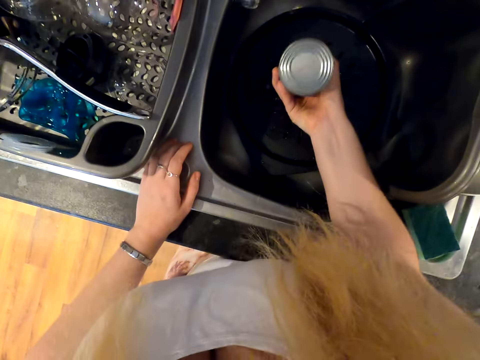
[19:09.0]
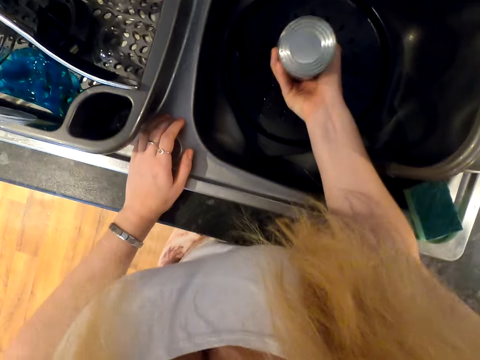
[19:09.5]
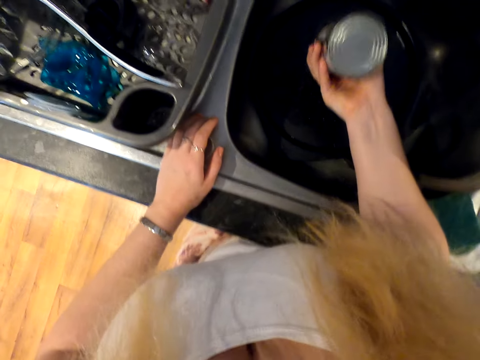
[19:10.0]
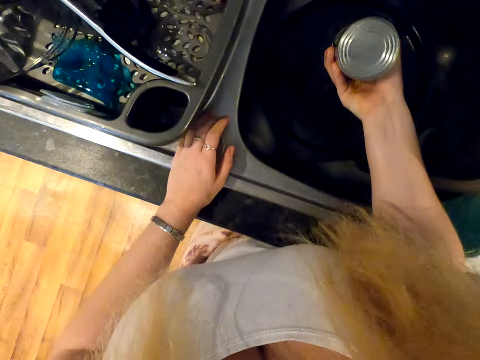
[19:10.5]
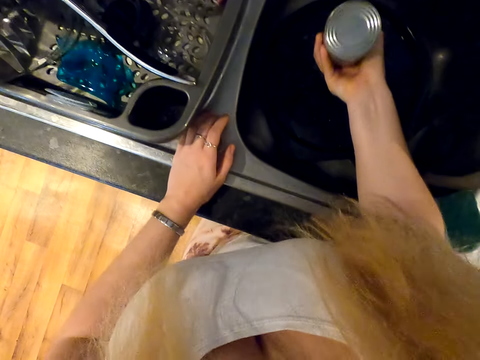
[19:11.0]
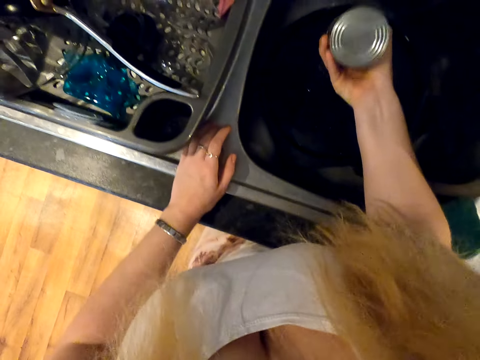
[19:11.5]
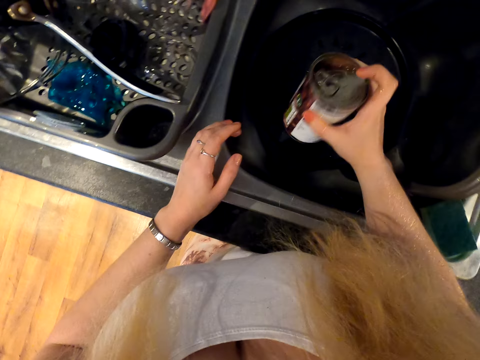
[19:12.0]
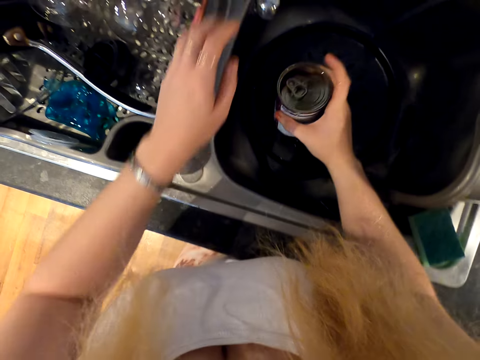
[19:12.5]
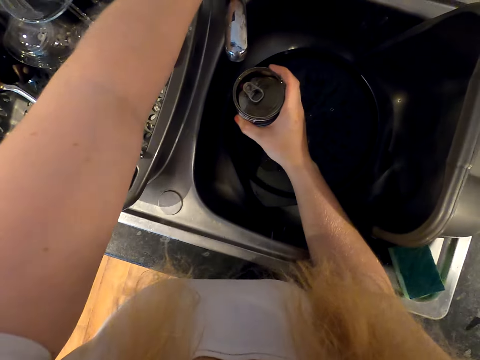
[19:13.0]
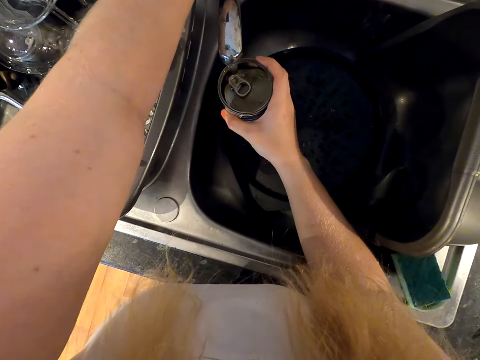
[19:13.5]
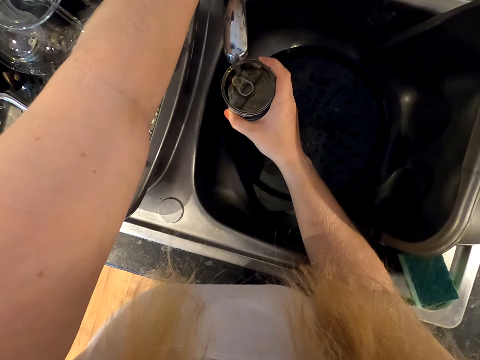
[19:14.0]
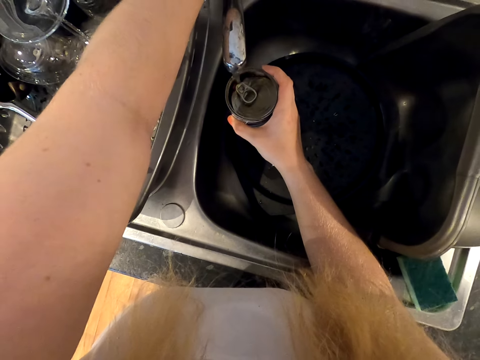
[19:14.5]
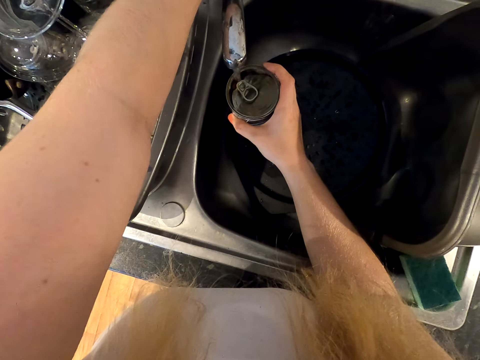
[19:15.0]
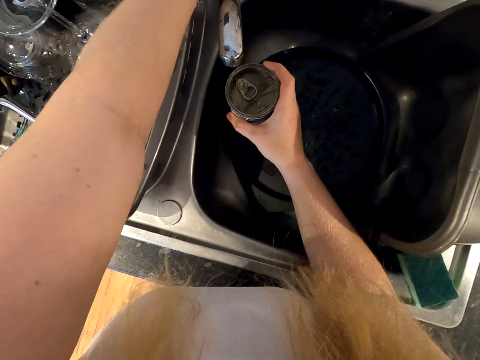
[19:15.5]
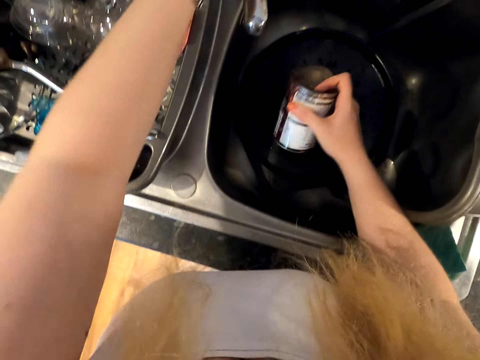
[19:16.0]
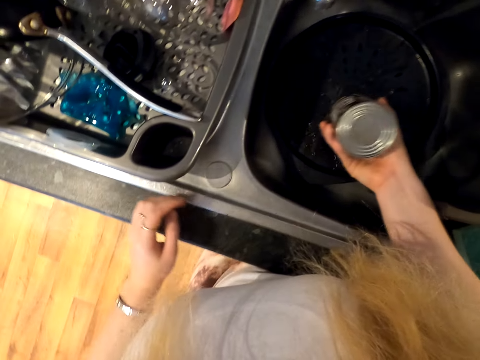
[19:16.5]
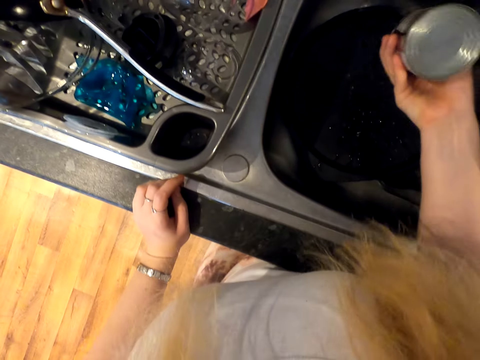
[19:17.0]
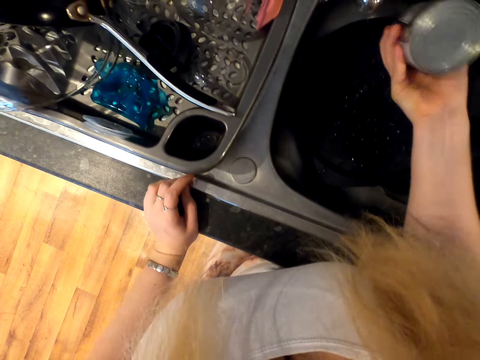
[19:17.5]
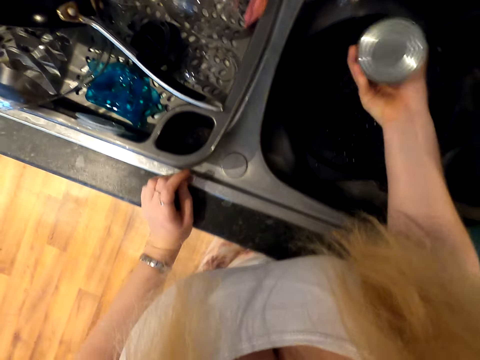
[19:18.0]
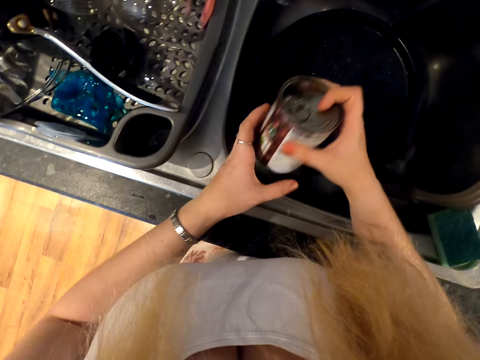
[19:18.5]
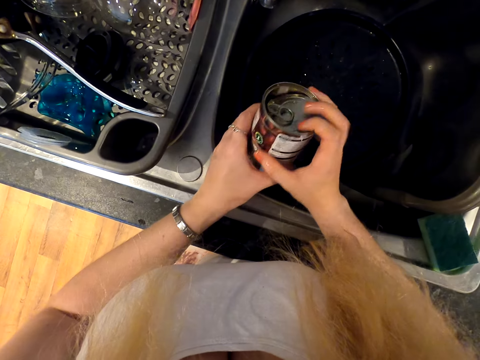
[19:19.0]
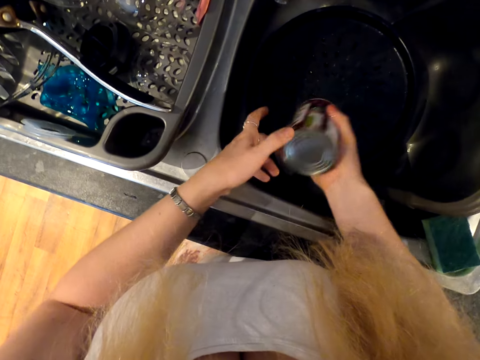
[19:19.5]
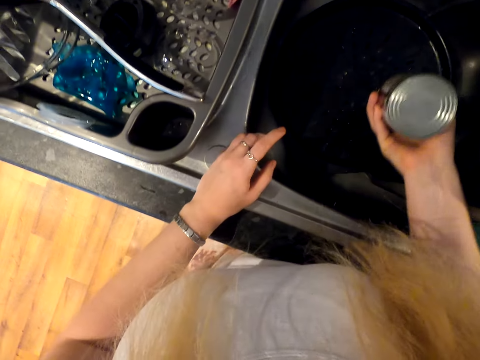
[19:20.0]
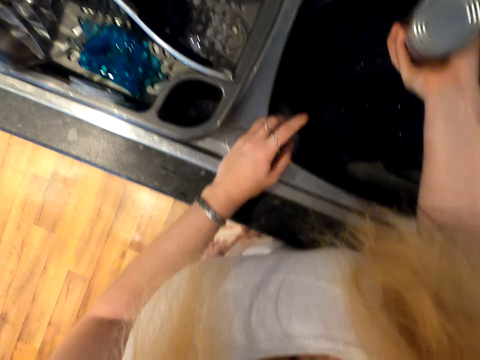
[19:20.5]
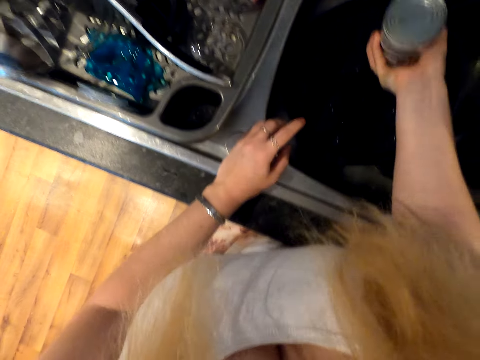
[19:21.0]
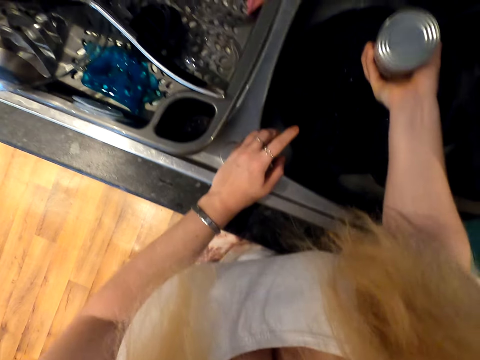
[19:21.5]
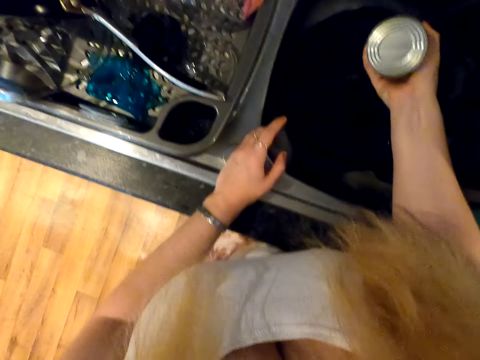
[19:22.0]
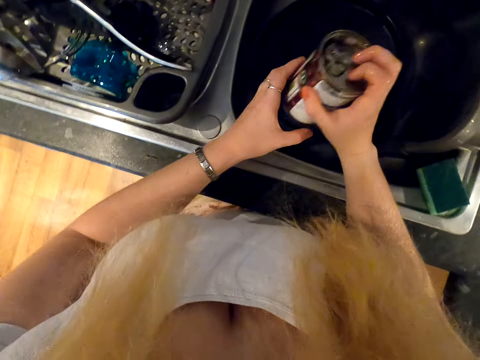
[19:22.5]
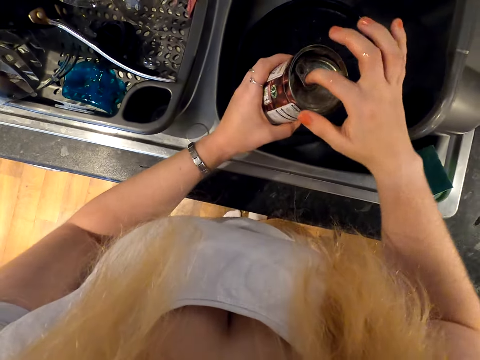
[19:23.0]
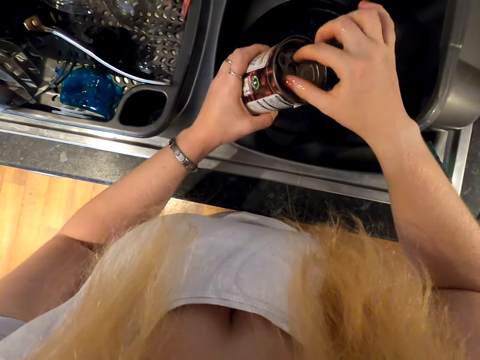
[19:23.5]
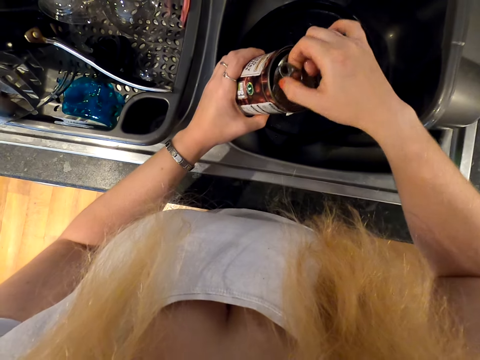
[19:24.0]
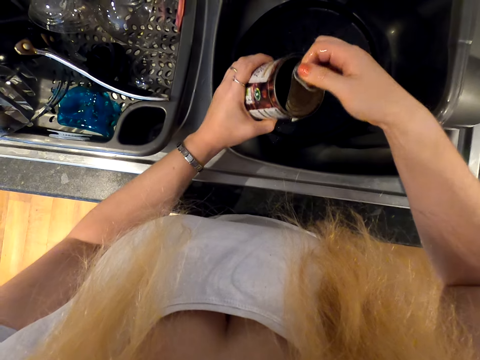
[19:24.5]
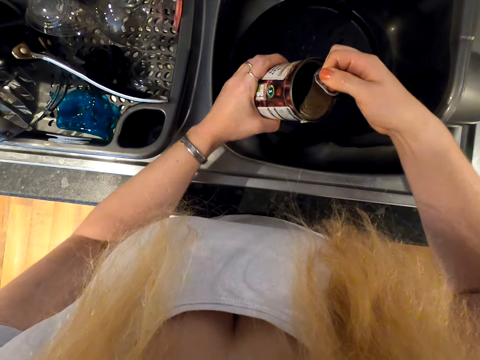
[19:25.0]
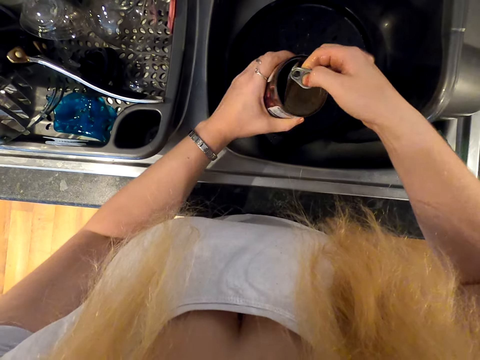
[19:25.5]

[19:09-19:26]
The camera wearer shakes the can. They move a hand to the tap. They run tap water on the can. They pour the water from the tin. They rest a hand on the countertop. They shake the can. They hold the can with the other hand. They shake the can. They rest a hand on the sink. They hold the can. They pull the seal.

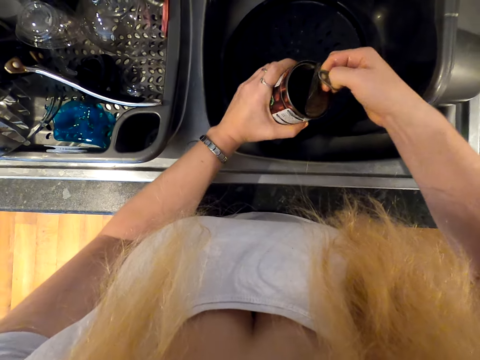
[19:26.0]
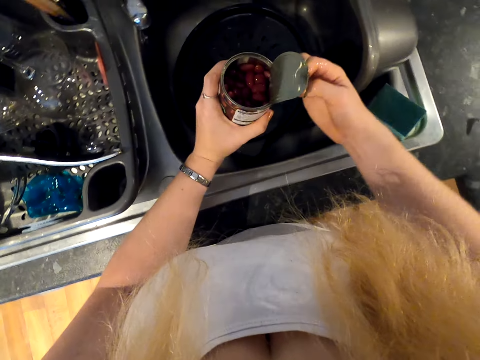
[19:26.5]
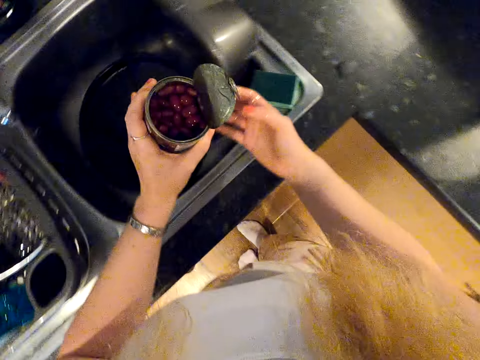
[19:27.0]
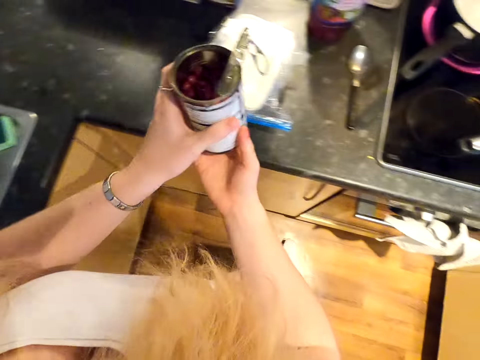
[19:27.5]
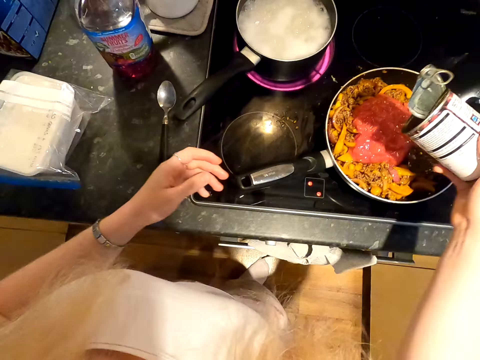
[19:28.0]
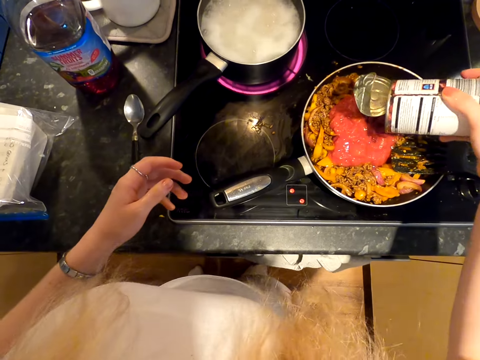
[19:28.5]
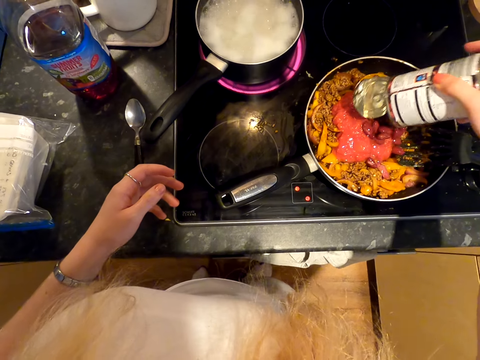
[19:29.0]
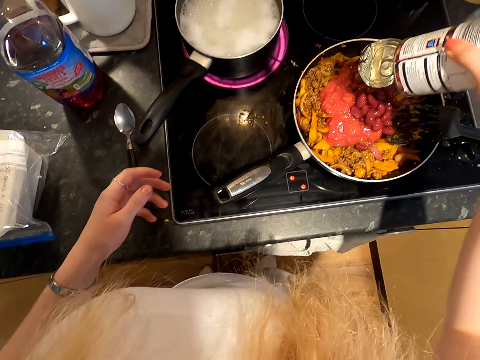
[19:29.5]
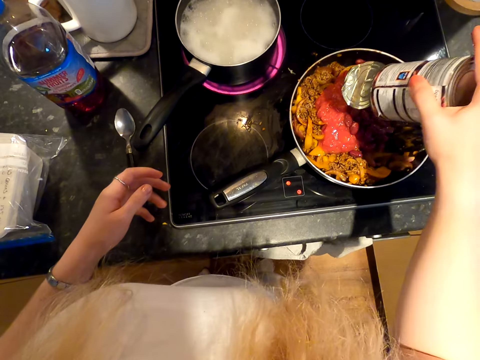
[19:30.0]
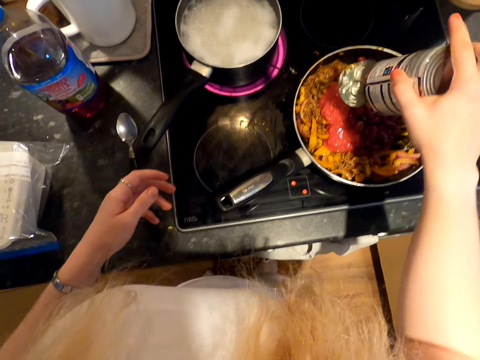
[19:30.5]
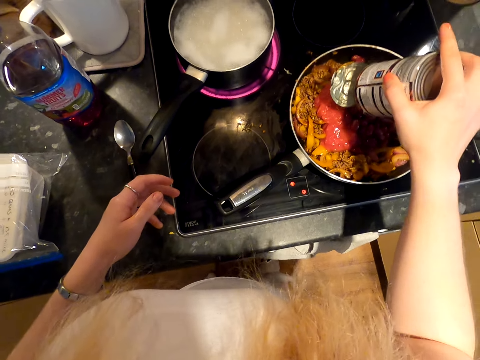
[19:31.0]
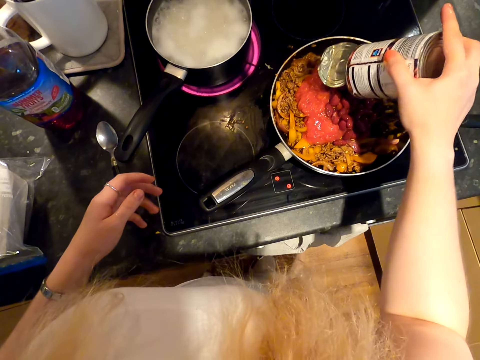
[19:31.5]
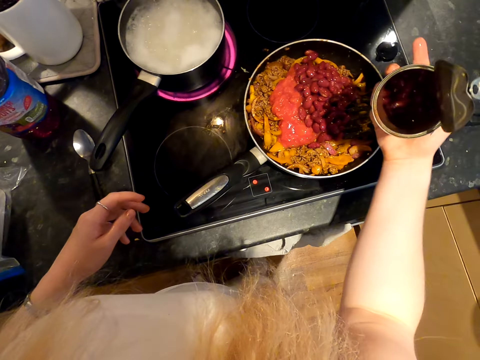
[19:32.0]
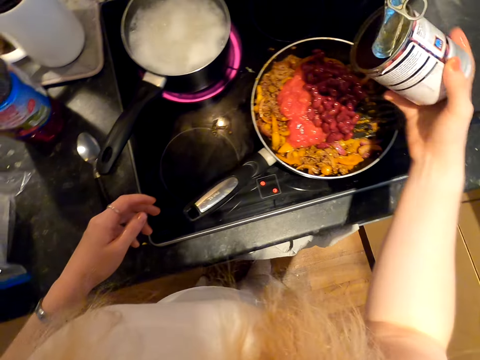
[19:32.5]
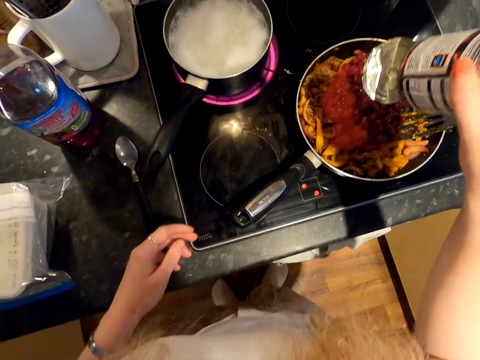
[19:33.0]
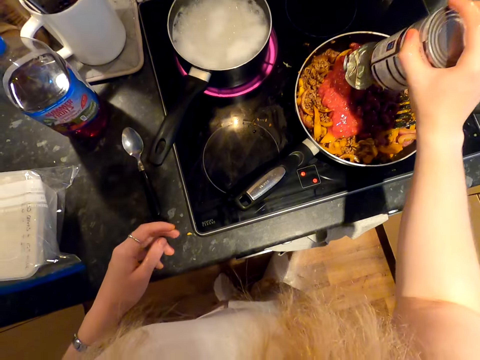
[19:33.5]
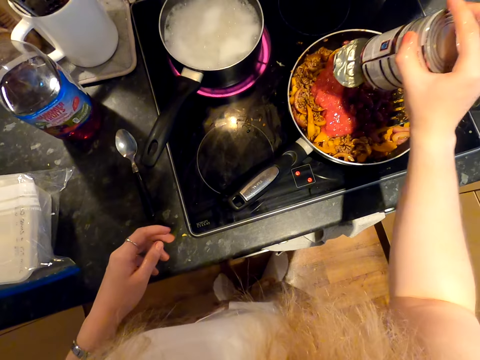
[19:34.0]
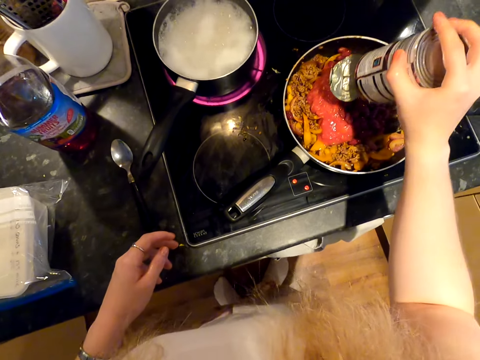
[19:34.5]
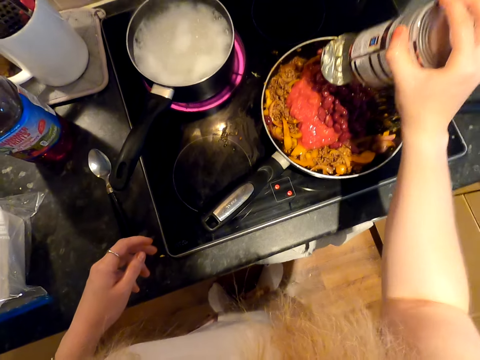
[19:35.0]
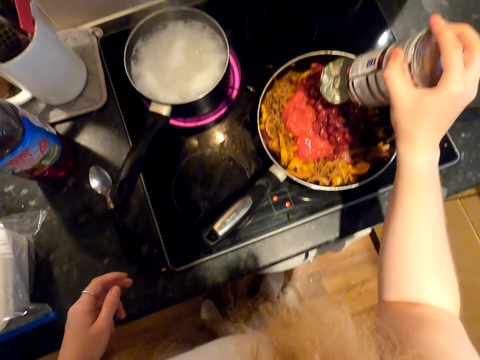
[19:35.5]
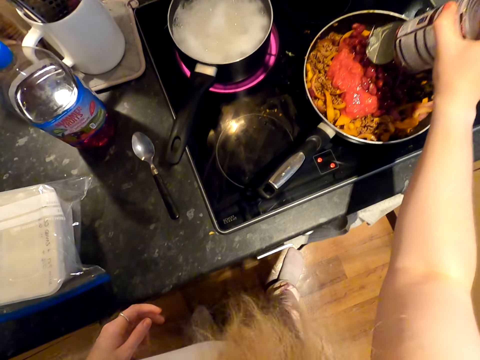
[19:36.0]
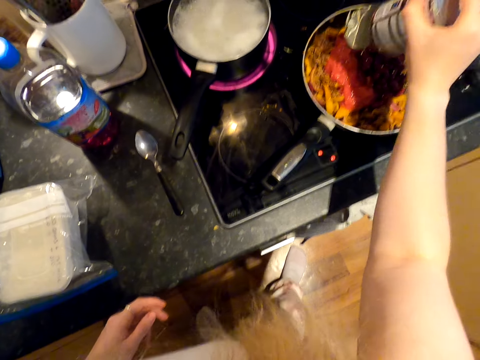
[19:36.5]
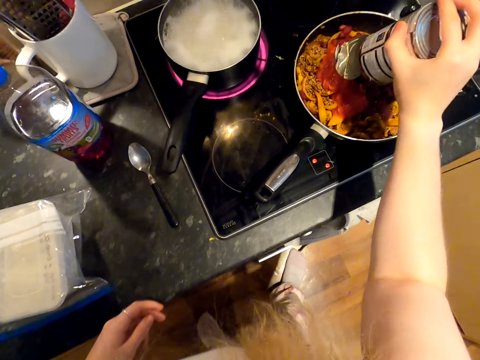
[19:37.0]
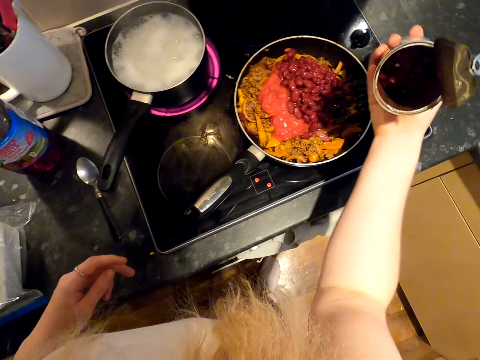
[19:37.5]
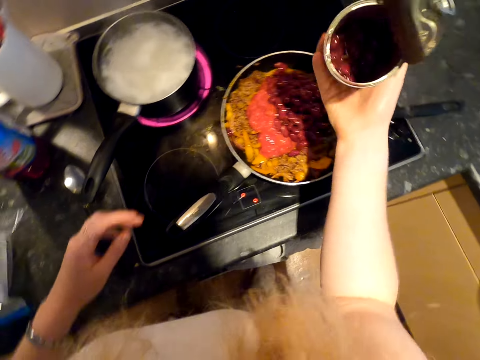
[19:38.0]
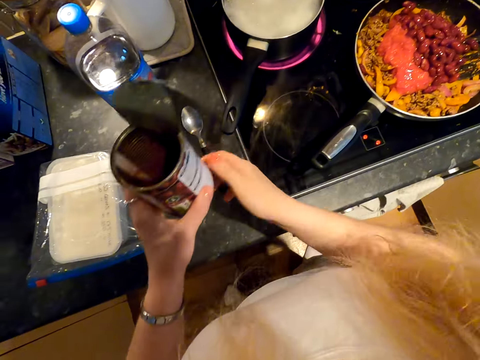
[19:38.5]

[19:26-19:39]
The camera wearer holds the can with the other hand. They move around. They pour the beans in the mixed meat. They turn the beans can. They pour the beans in the pan. They turn the beans can.
